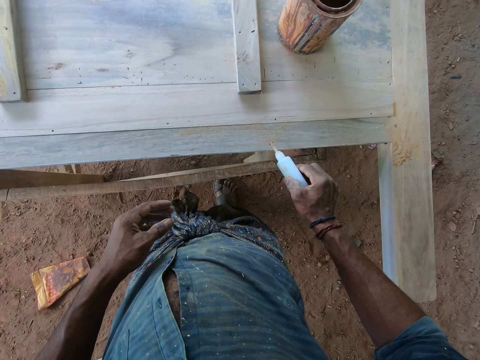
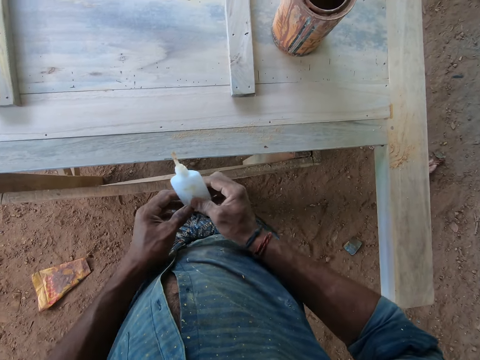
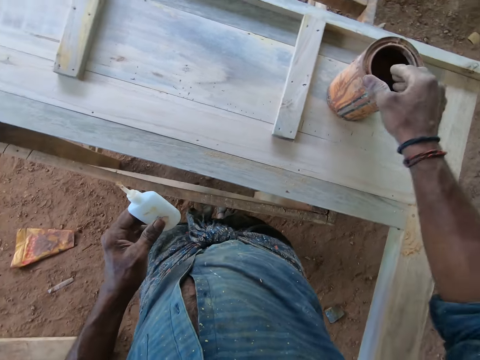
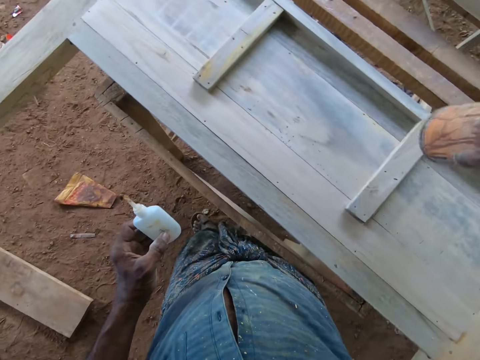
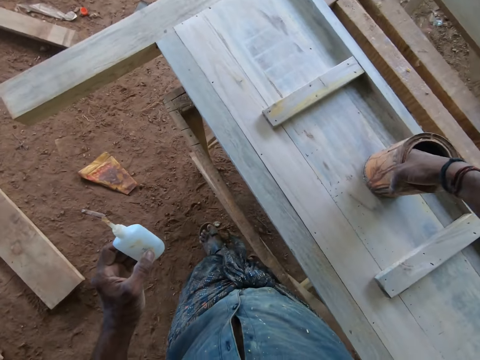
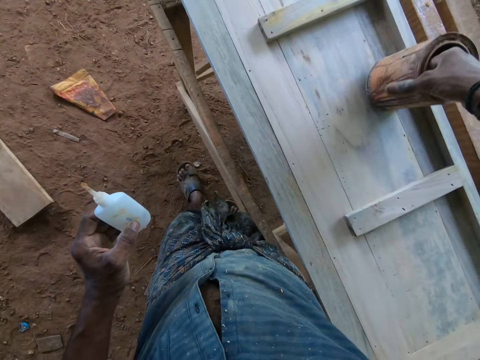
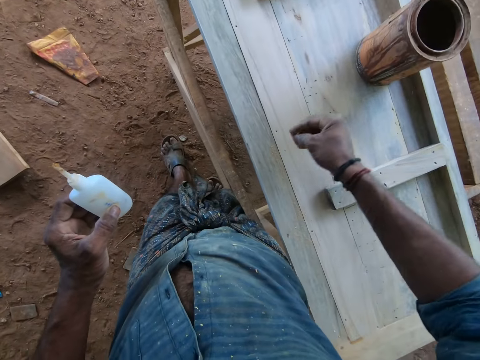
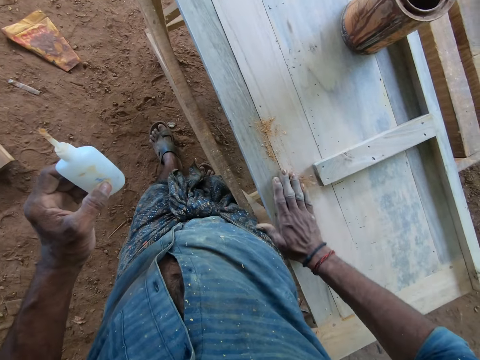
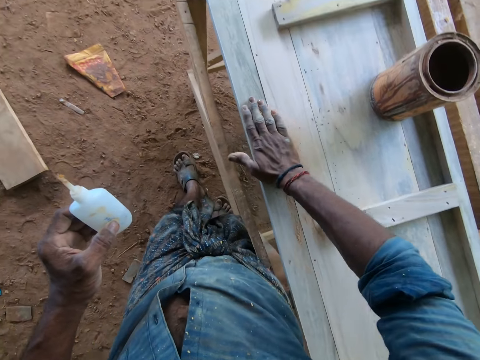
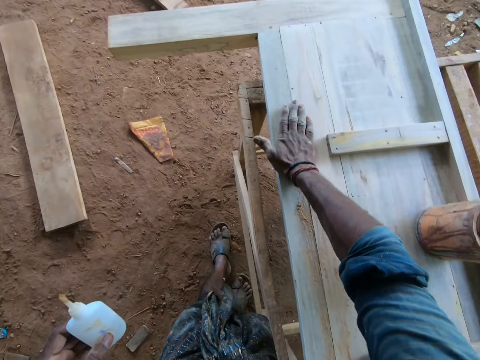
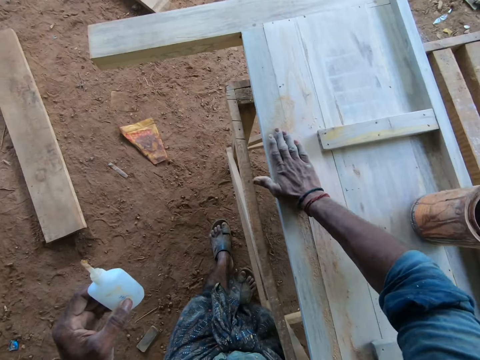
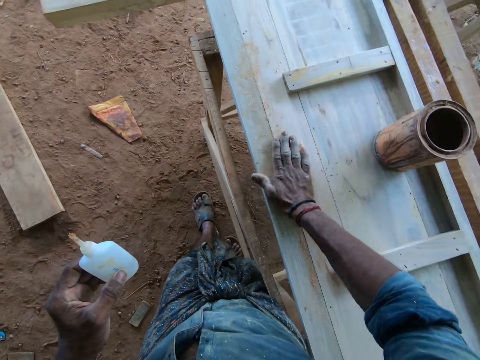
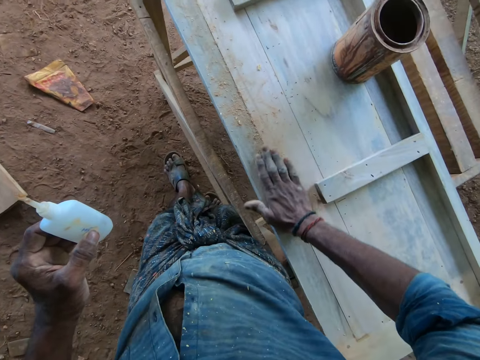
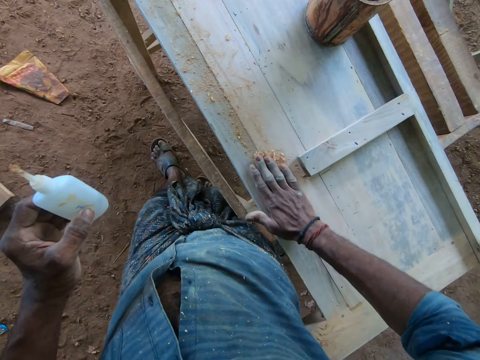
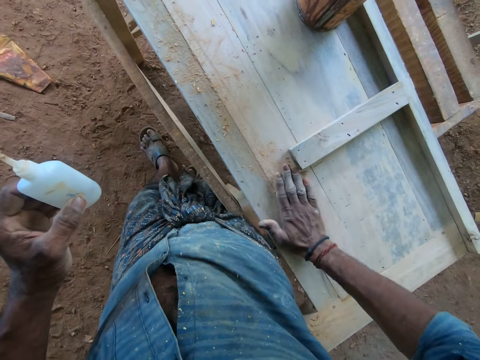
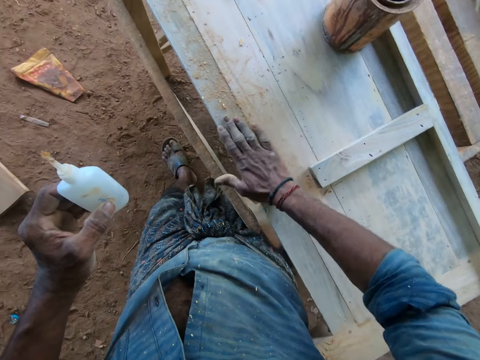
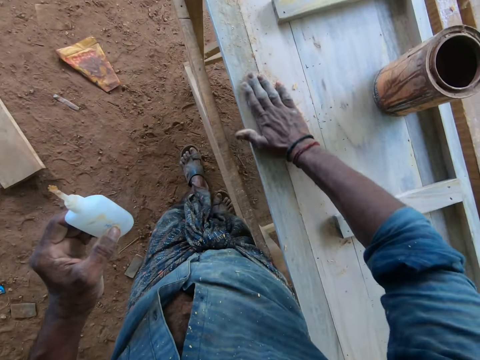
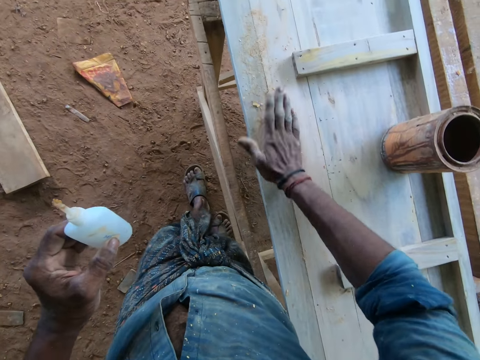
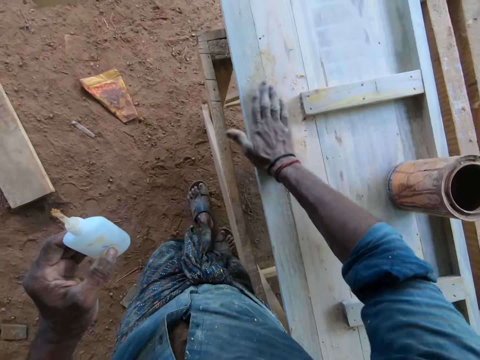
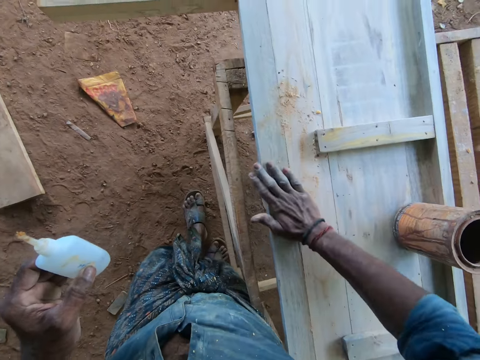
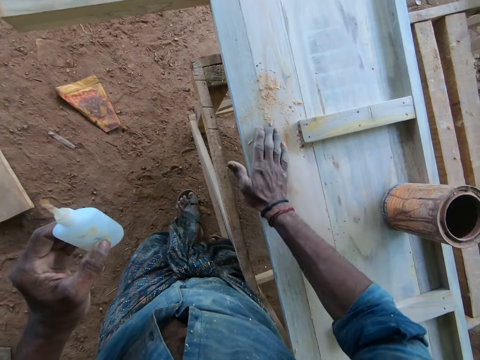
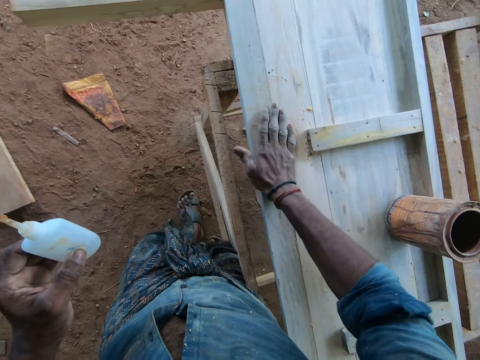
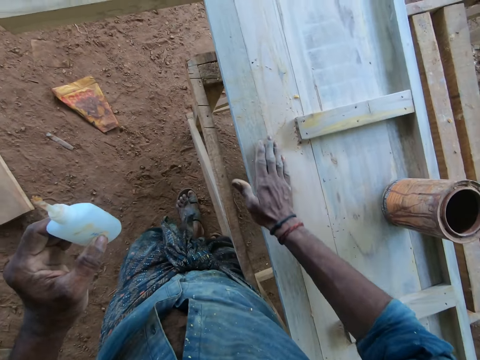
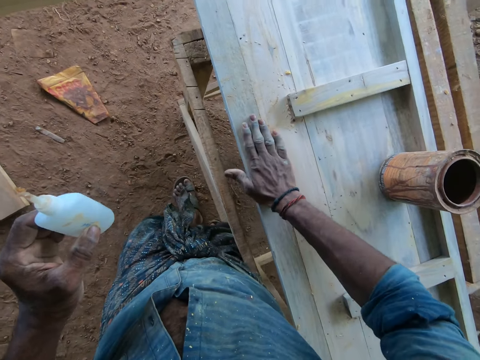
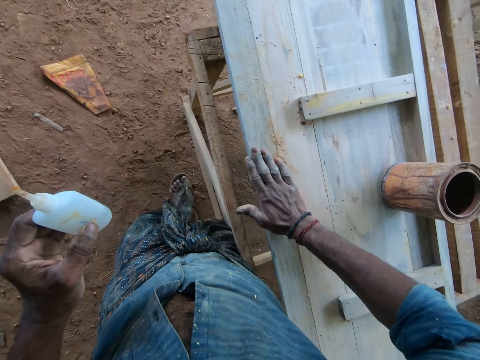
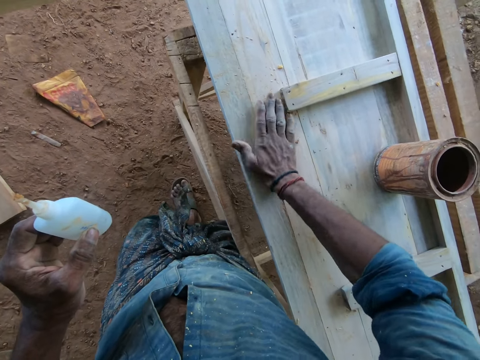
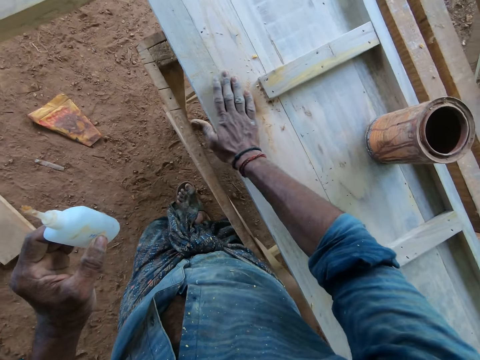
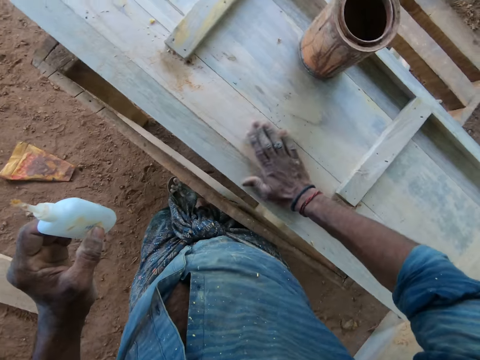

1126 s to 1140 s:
The camera wearer passes the wood glue in his right hand to his left hand. He picks up the container on the wood on the workbench with his right hand. He drops the container in his right hand on the workbench. He picks sawdust from the container with his right hand. He rubs the sawdust in his right hand on the wood on the workbench. He wipes the sawdust with his right hand.

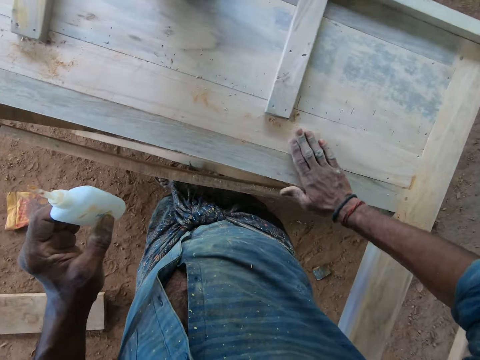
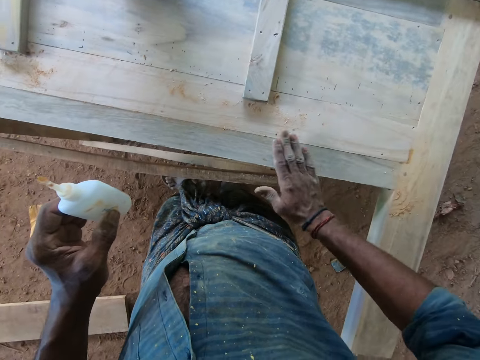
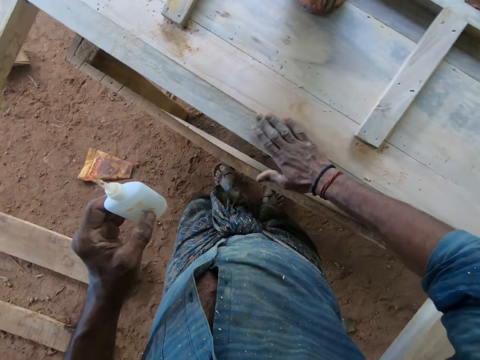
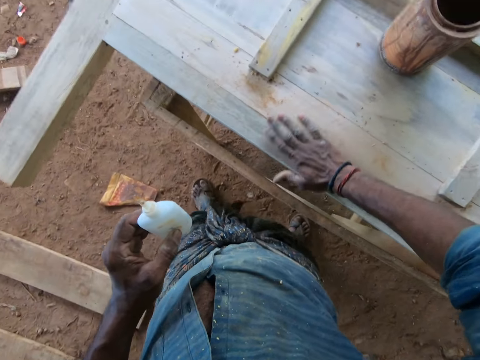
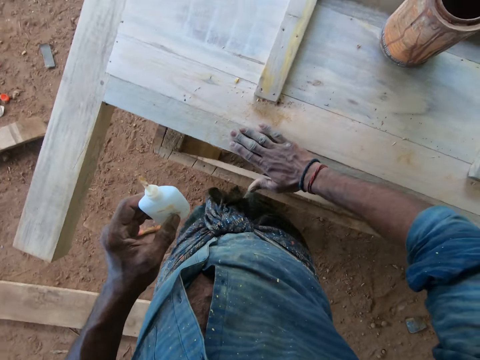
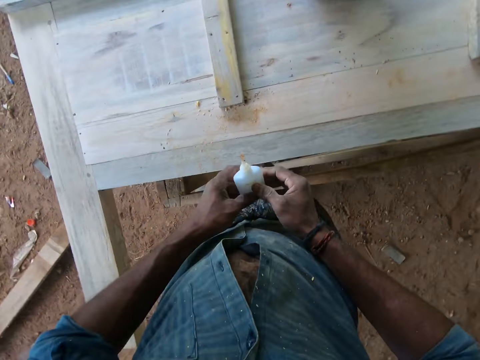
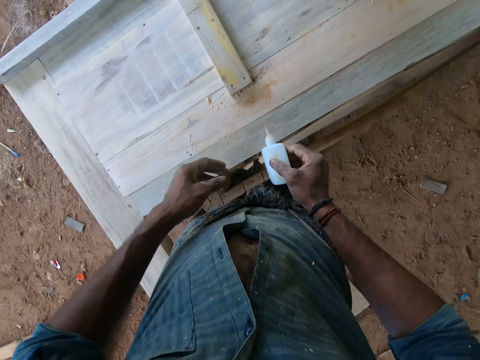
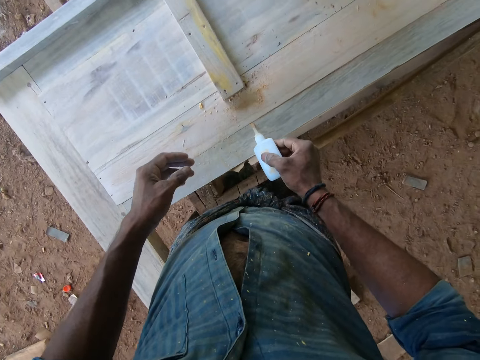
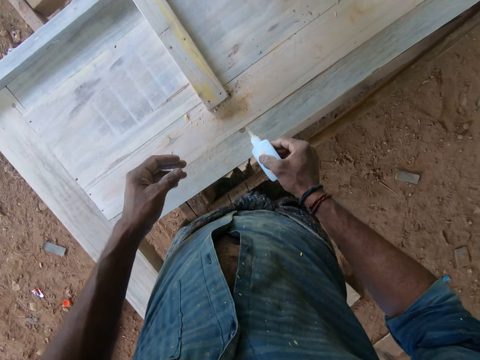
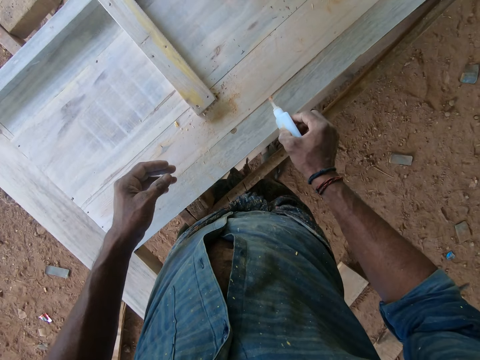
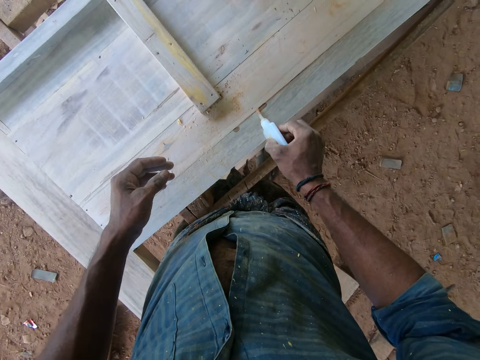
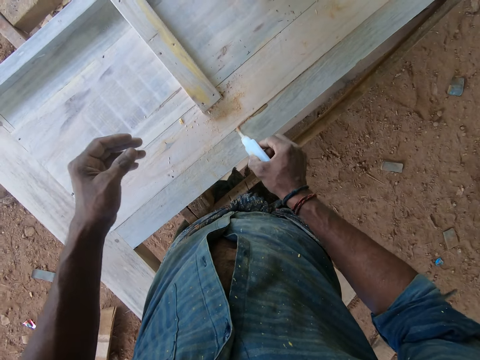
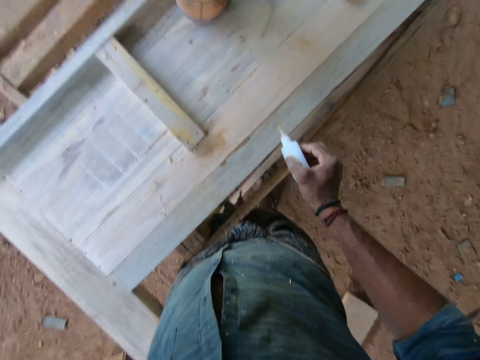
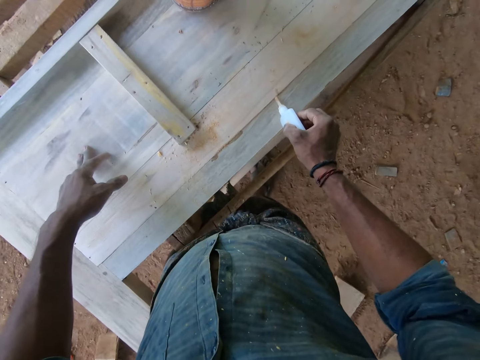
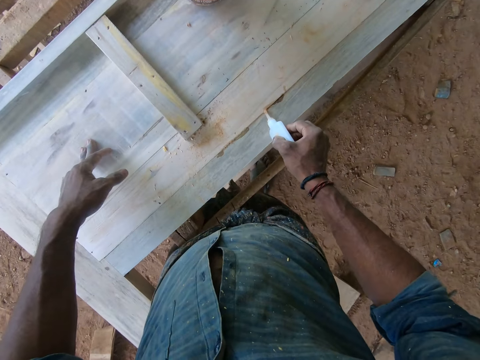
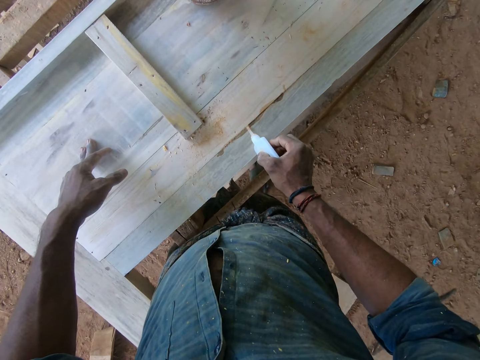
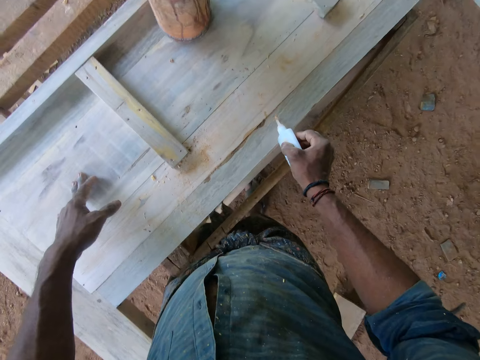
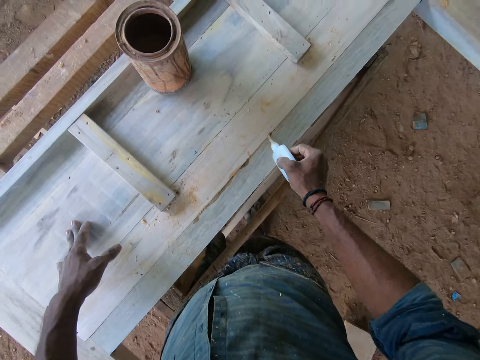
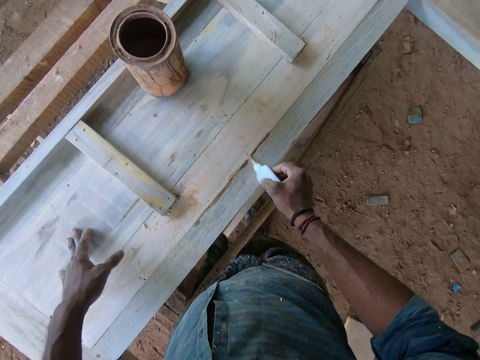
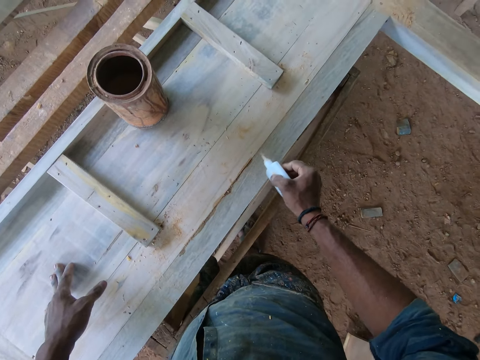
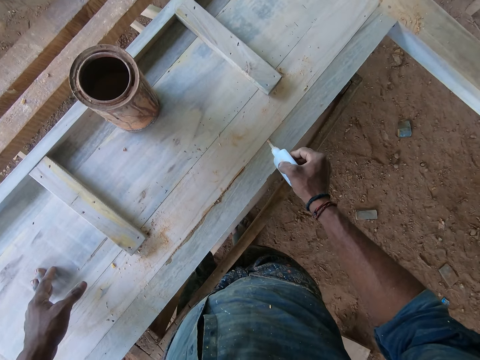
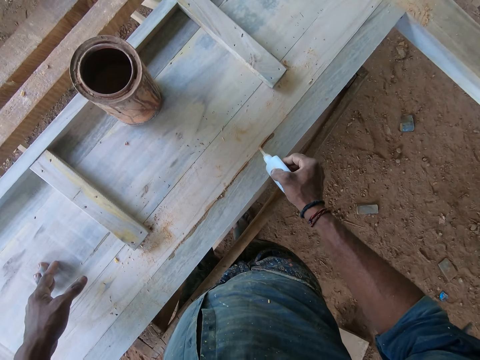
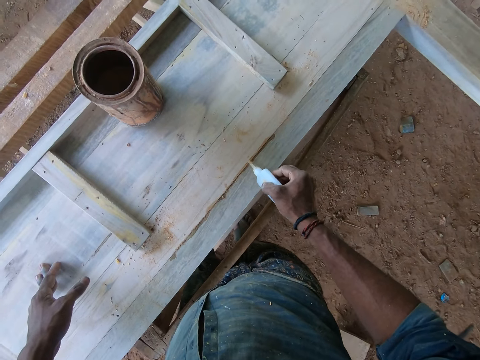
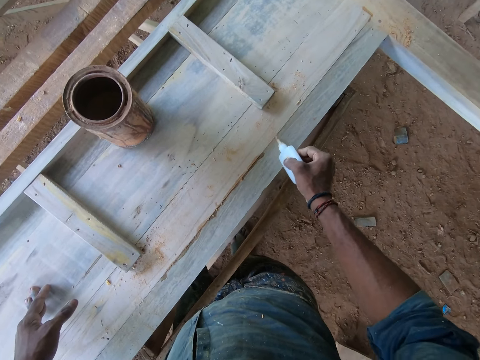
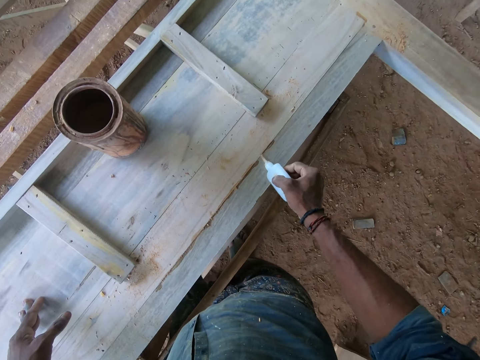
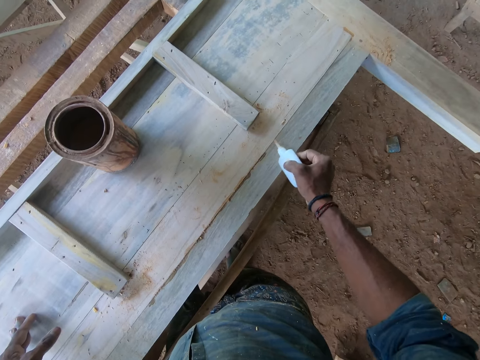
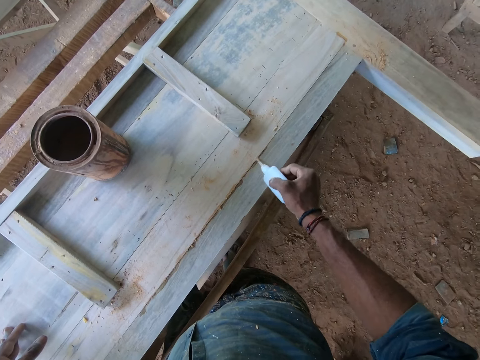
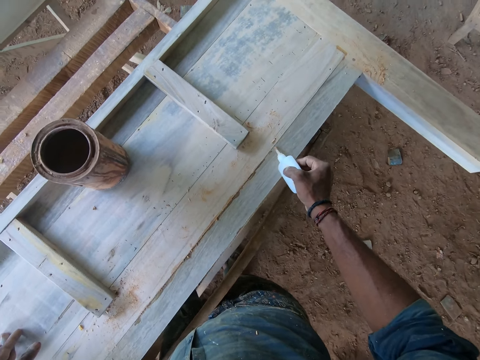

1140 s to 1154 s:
The camera wearer passes the wood glue in his left hand to his right hand. He applies glue on the joint of the wood on the workbench from the wood glue in his right hand. He adjusts a camera on his head with his left hand. He places his left hand on the wood on the workbench. A man converses with the camera wearer.
